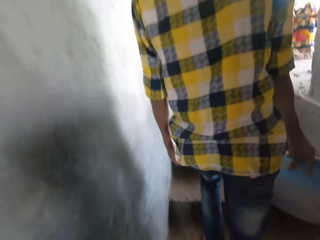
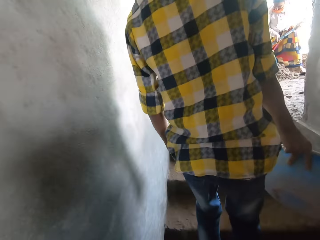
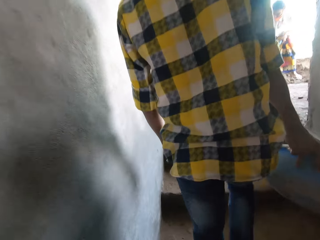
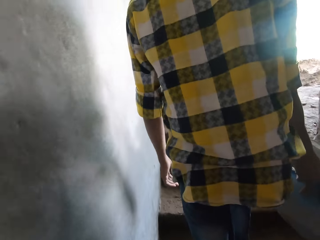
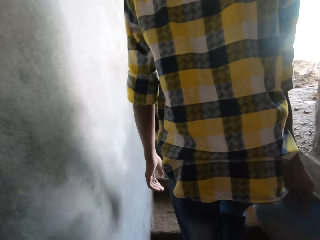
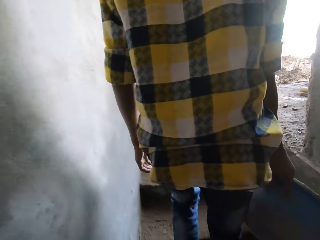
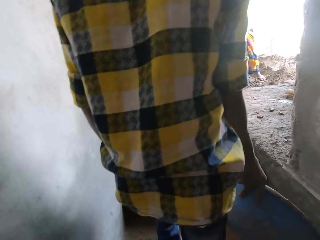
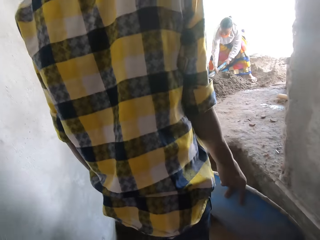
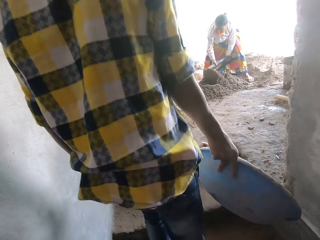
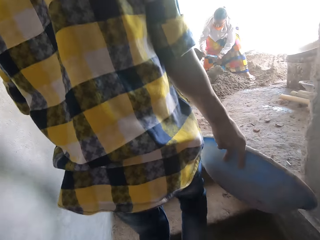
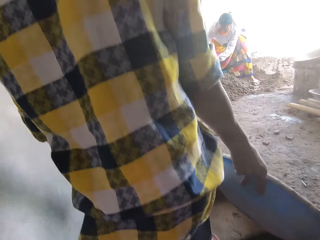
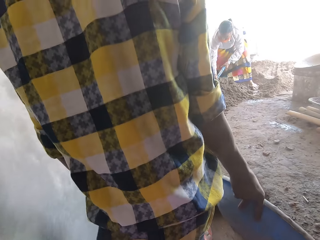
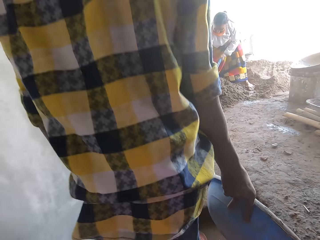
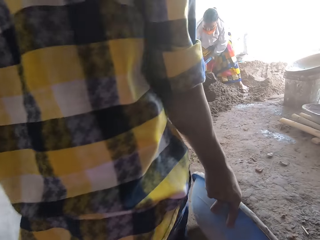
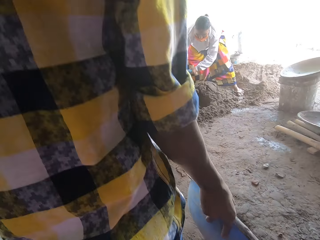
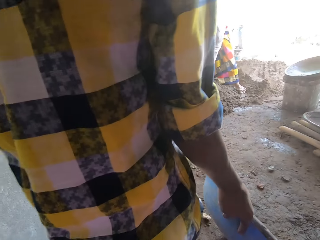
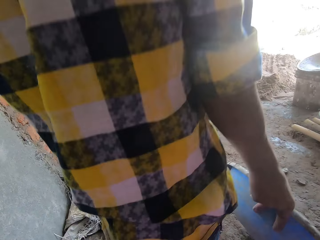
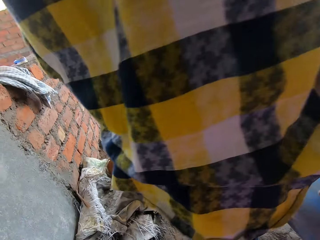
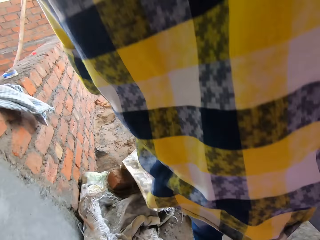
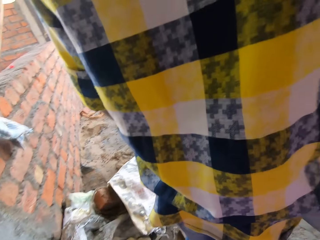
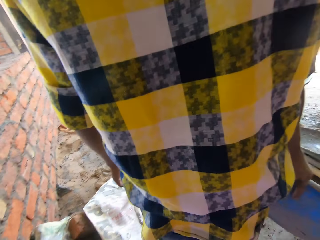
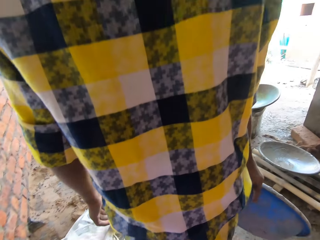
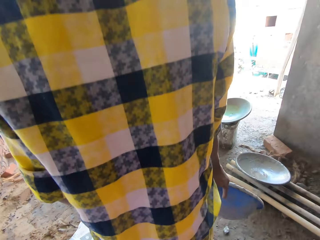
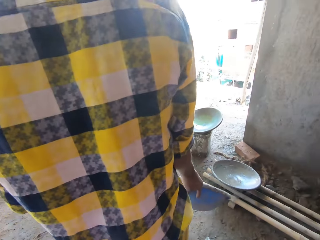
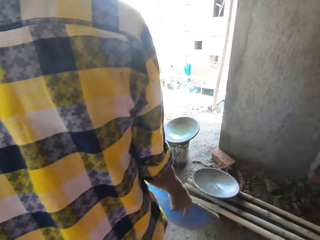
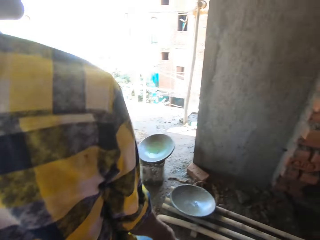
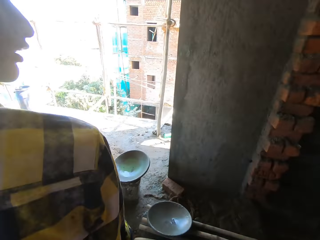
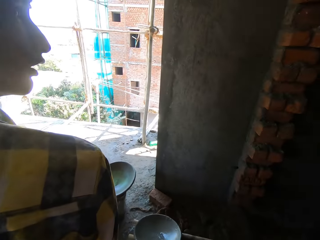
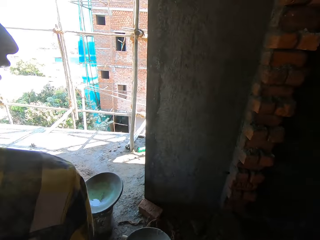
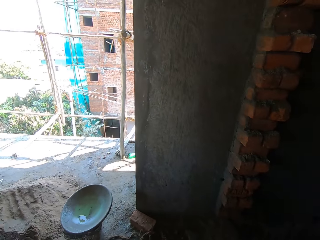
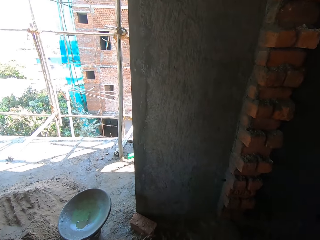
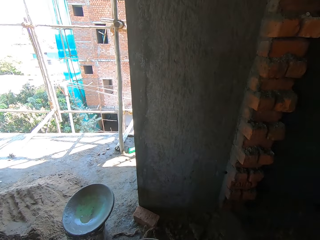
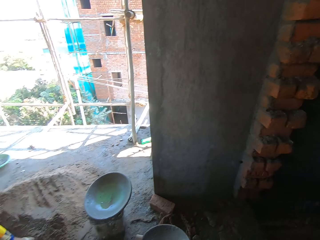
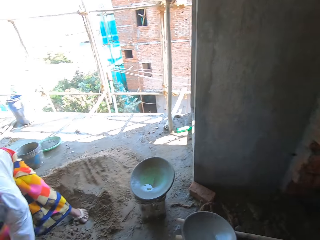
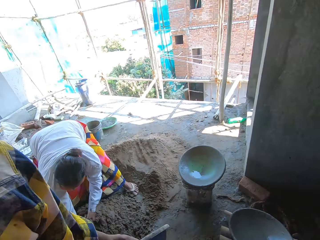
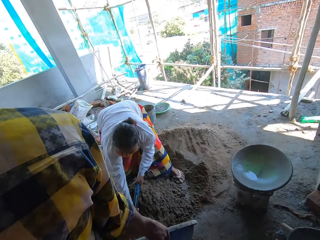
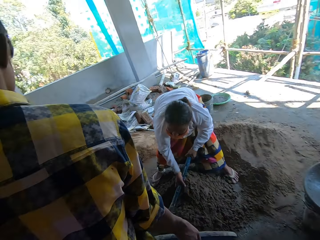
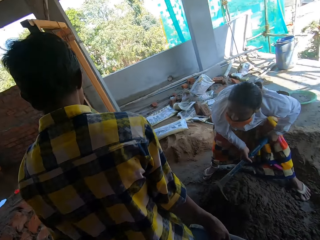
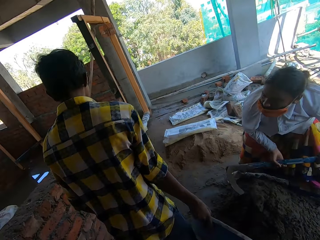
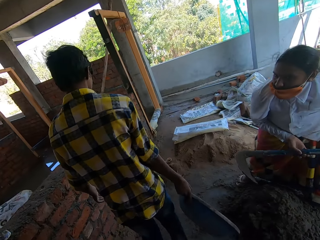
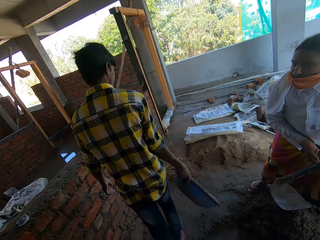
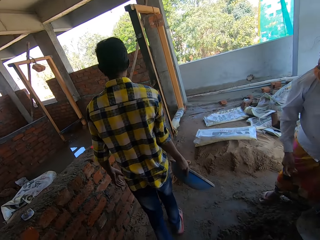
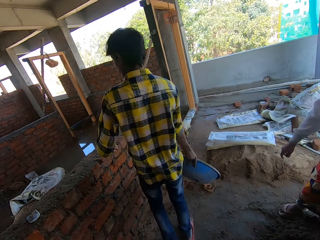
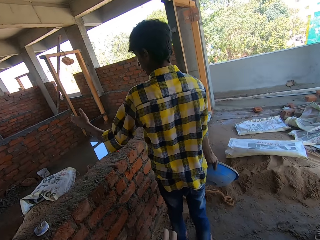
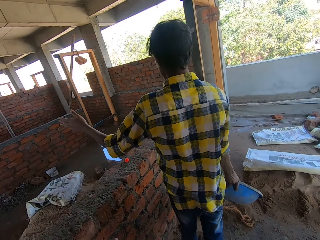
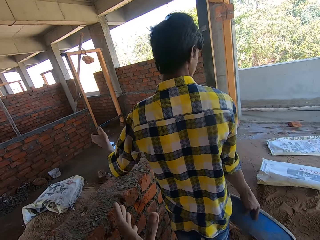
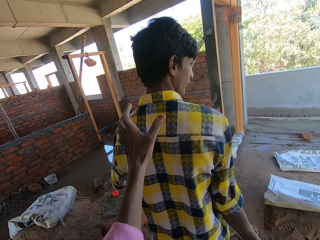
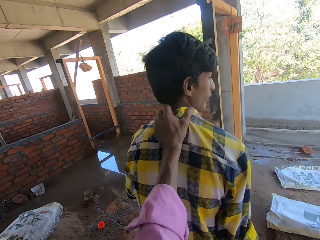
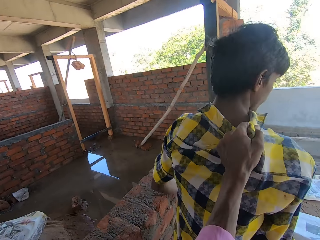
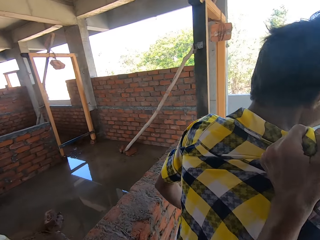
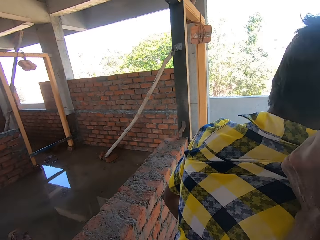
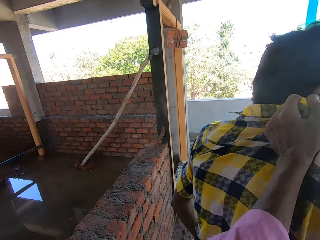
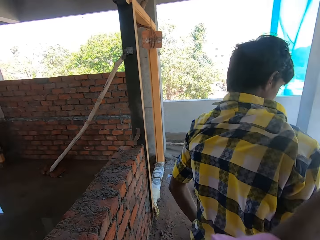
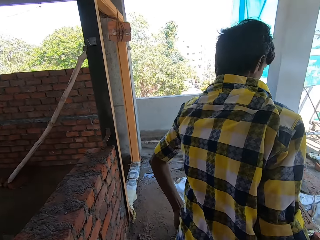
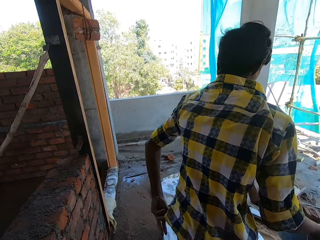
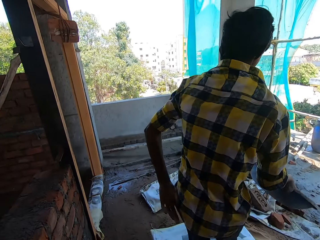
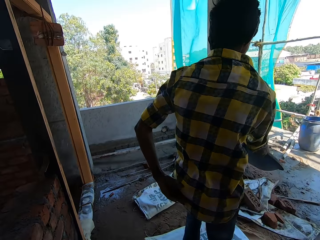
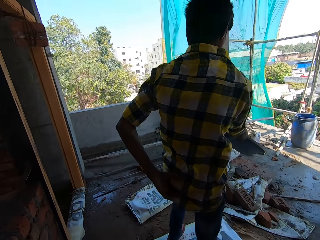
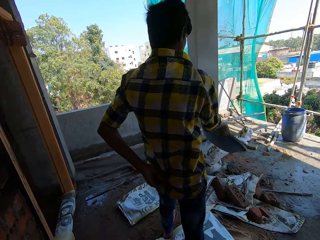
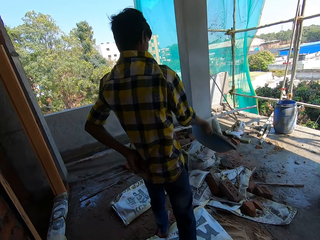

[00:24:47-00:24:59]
A person mixes cement and sand with a hoe. Another person walks towards the first person. The camera wearer looks around the house. The first person looks around. The other person moves the hand. The camera wearer pushes the other person. The other person walks around.

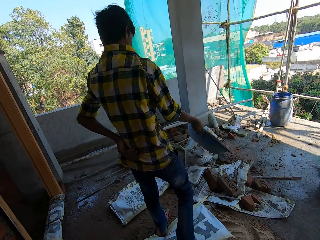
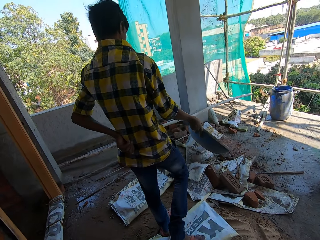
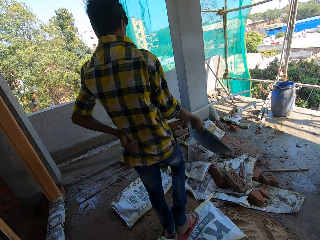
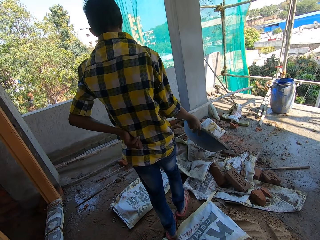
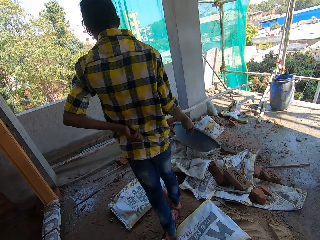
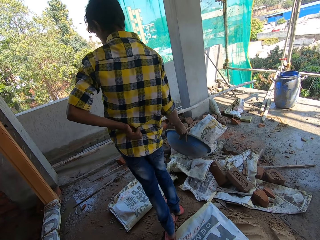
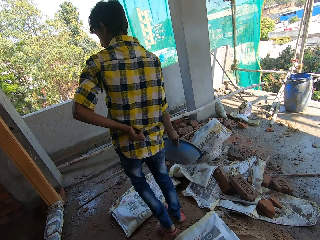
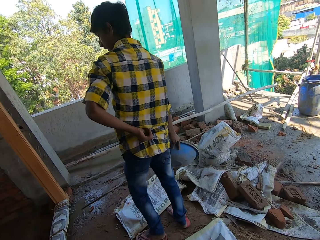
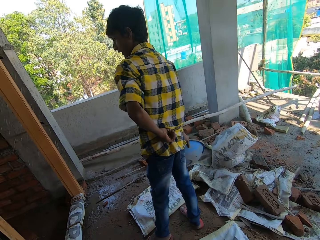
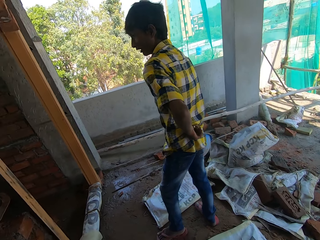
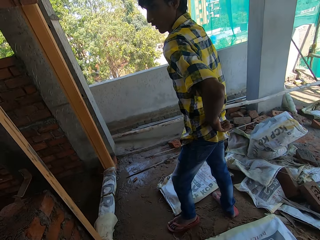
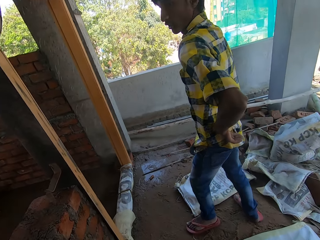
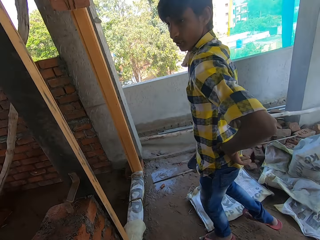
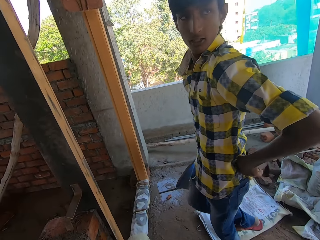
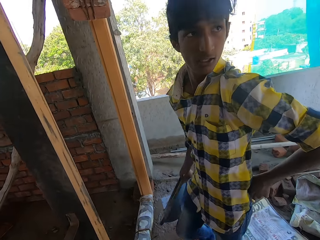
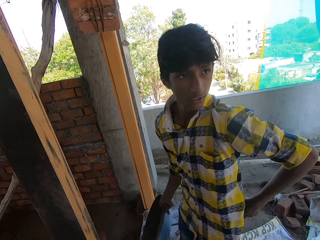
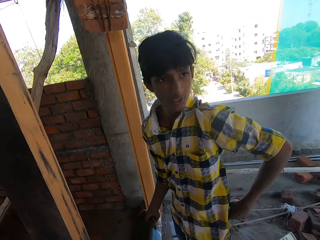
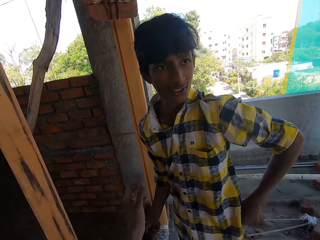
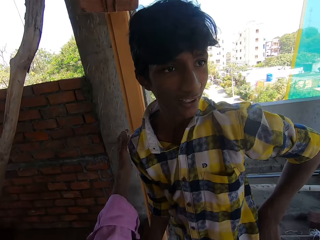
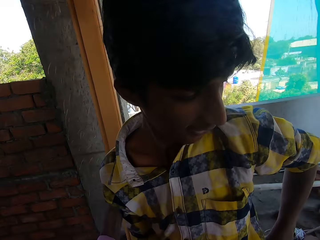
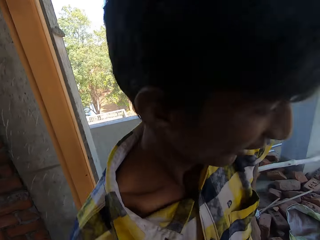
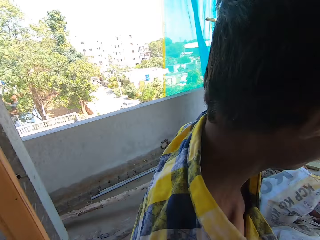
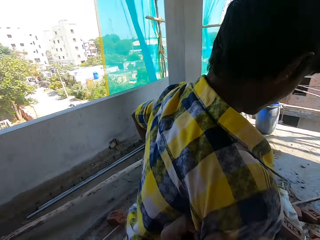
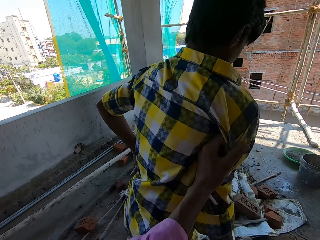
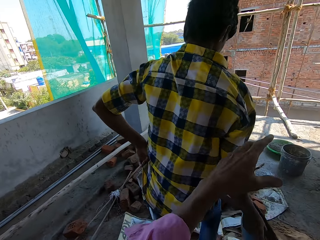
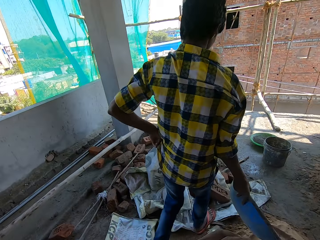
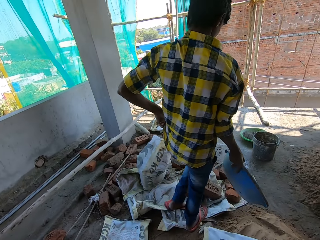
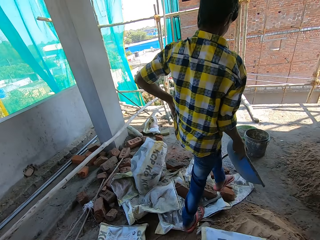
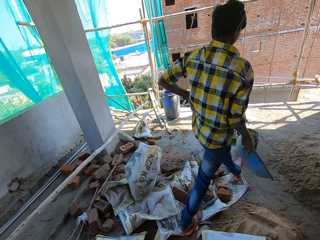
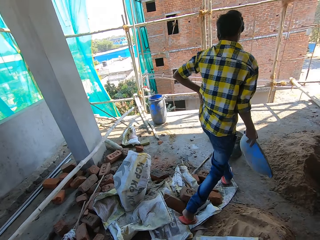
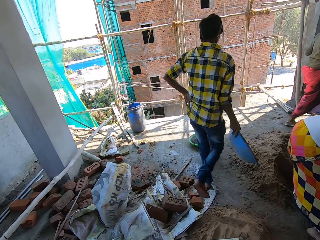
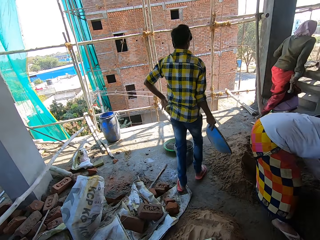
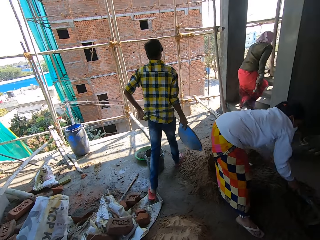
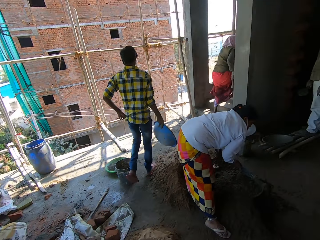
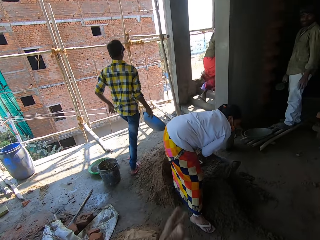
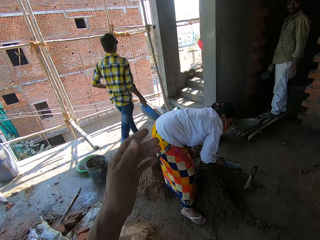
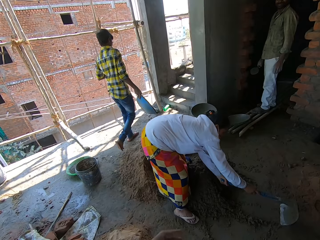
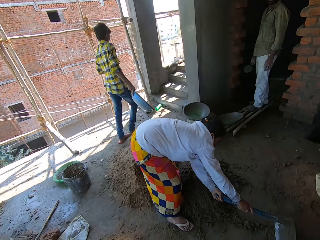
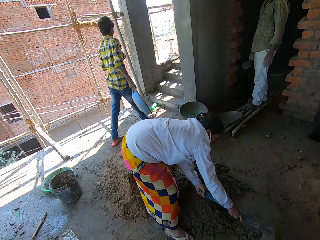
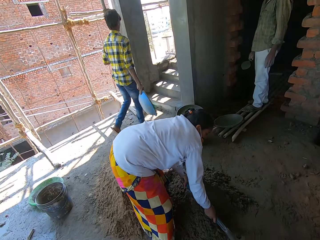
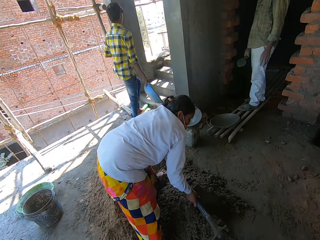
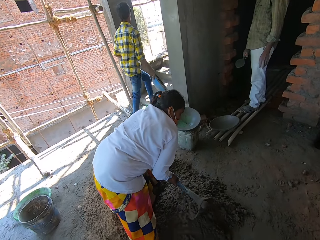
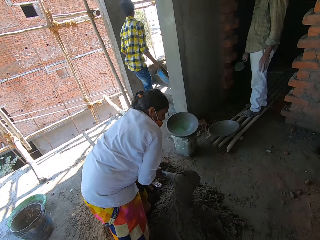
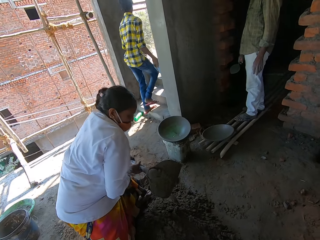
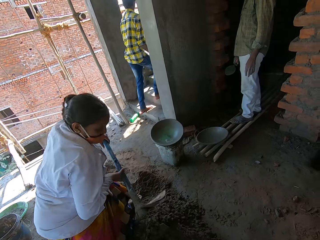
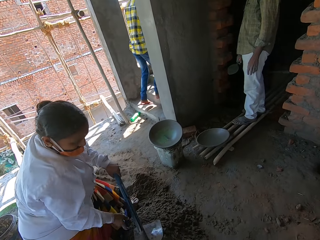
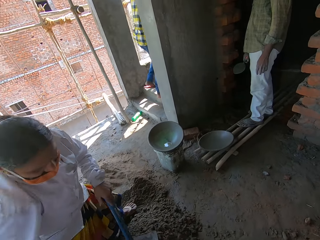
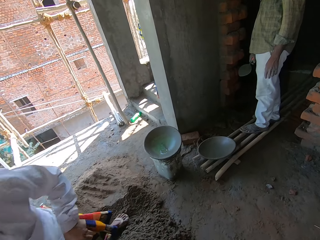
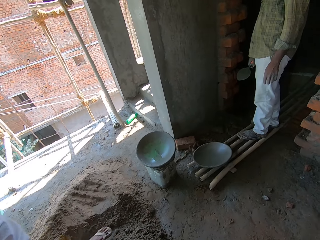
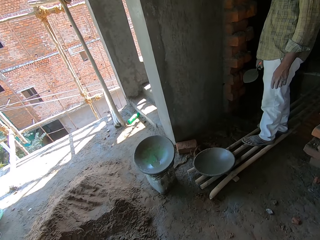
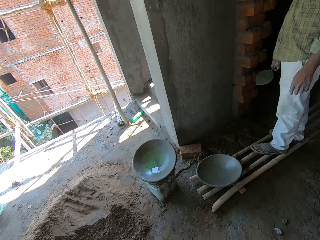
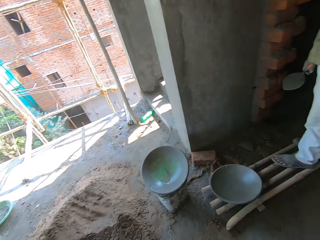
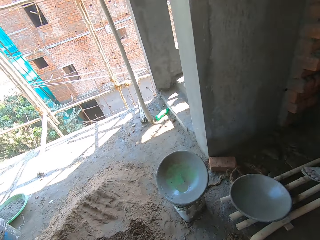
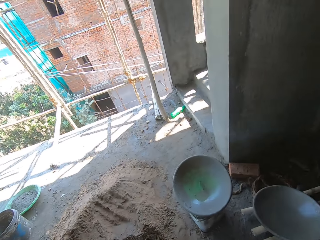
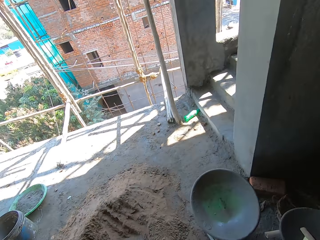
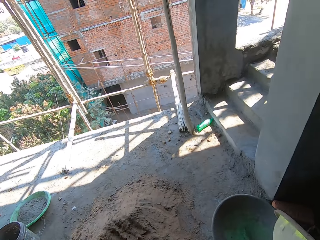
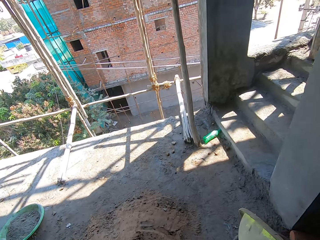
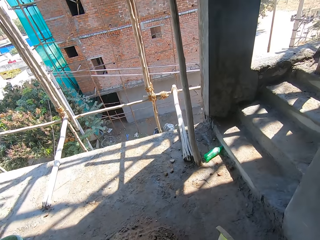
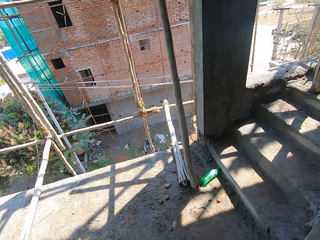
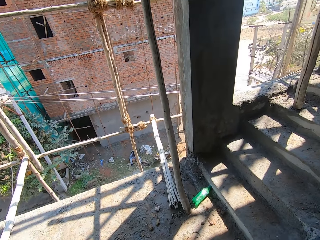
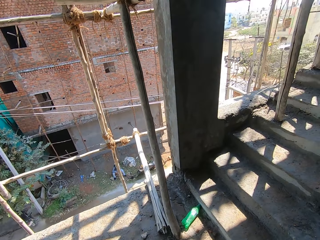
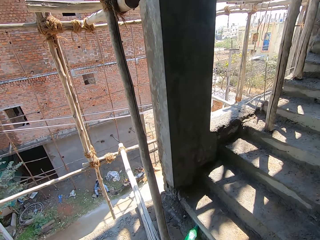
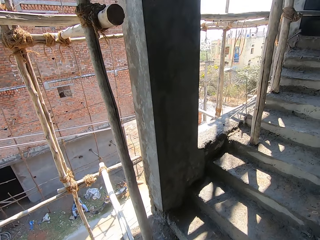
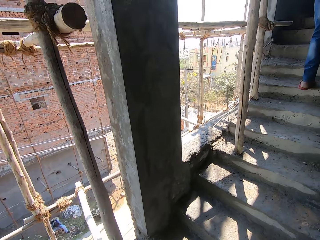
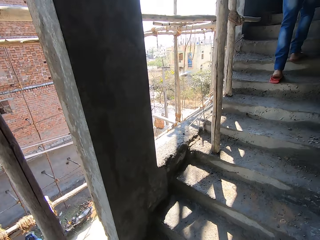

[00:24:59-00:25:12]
The camera wearer walks behind a person. The person looks around. The camera wearer looks around. They push the person. The person walks around. Another person mixes cement and sand with a hoe. The camera wearer looks around. They walk around the room and move the hand. A third person stares at the wall. The first person climbs the stairs. The third person stares at the camera wearer.
